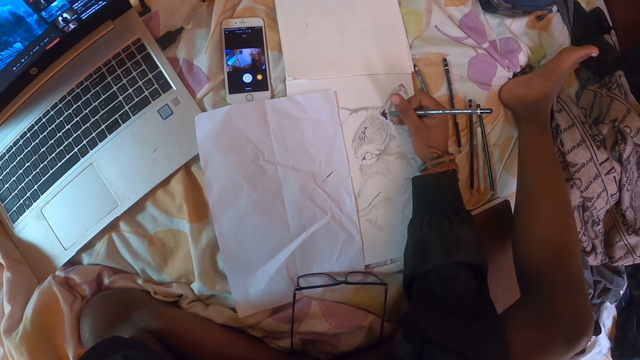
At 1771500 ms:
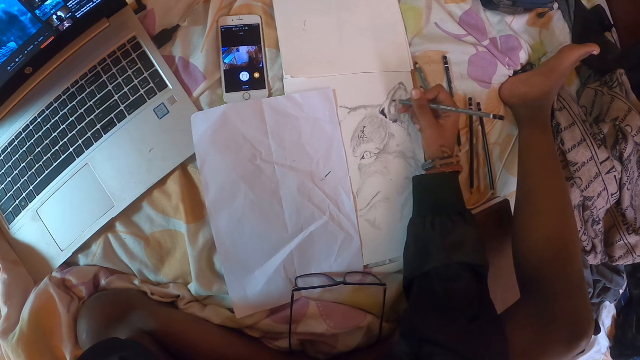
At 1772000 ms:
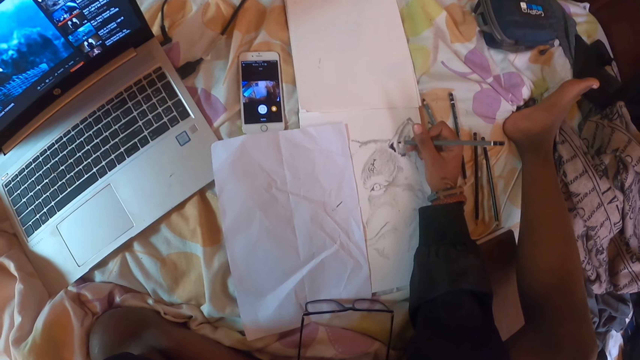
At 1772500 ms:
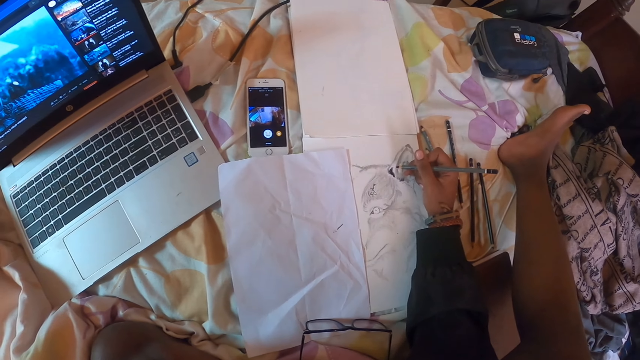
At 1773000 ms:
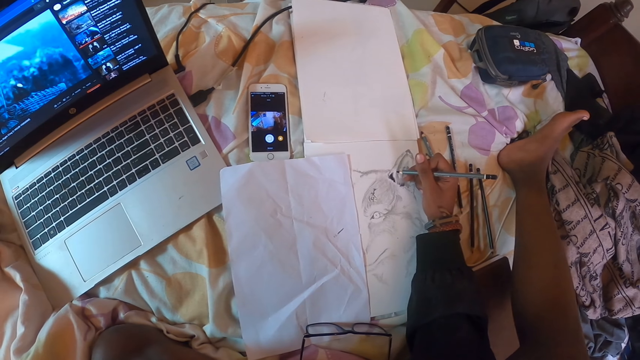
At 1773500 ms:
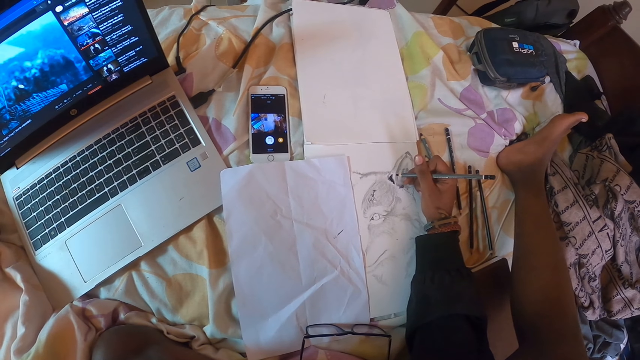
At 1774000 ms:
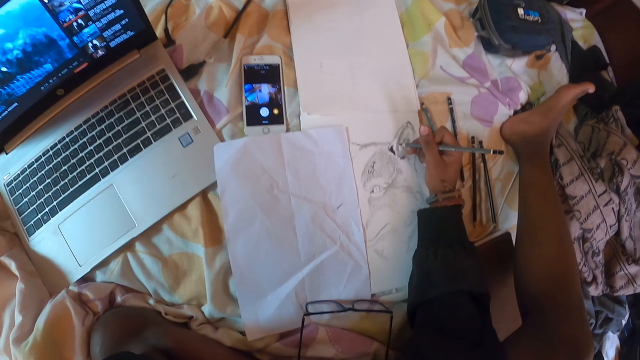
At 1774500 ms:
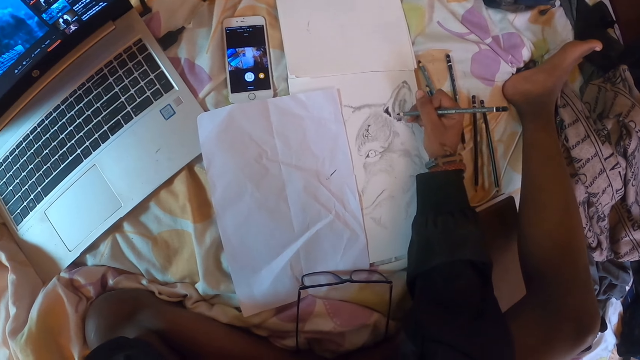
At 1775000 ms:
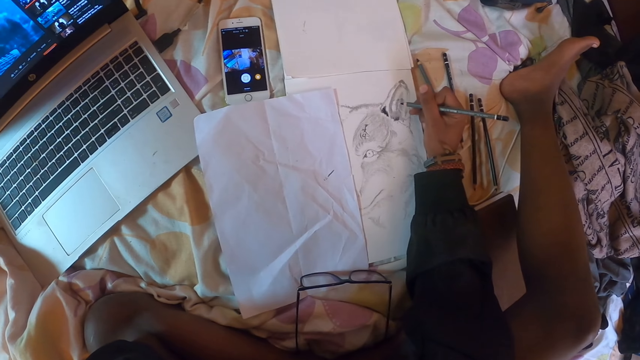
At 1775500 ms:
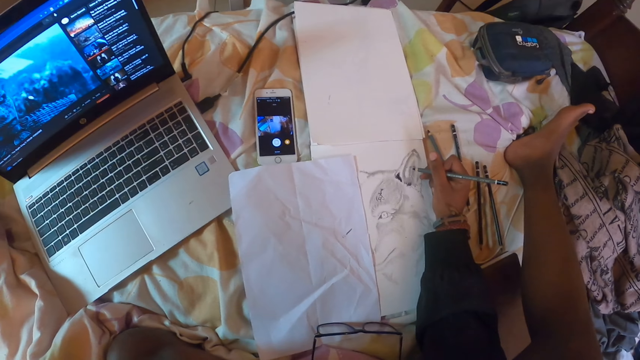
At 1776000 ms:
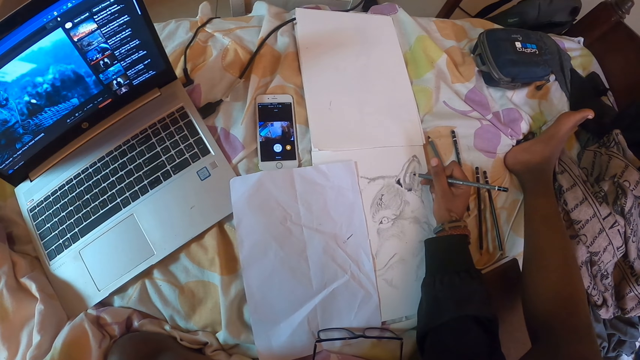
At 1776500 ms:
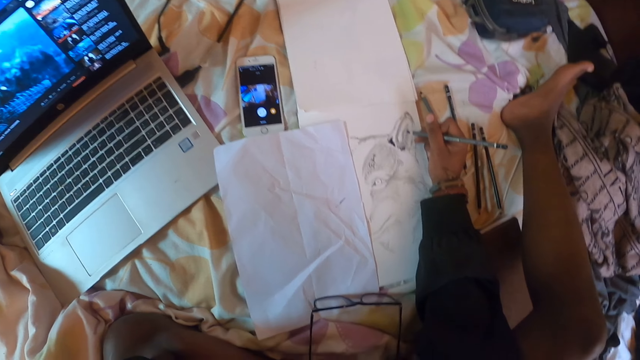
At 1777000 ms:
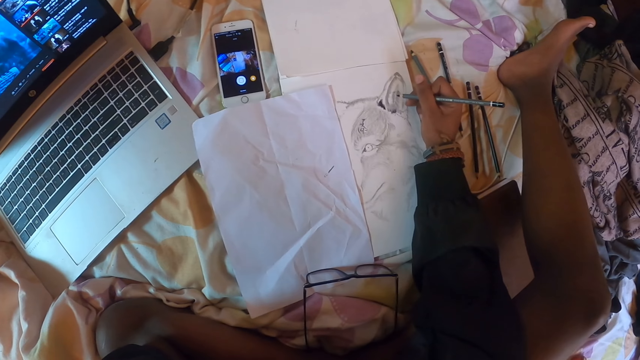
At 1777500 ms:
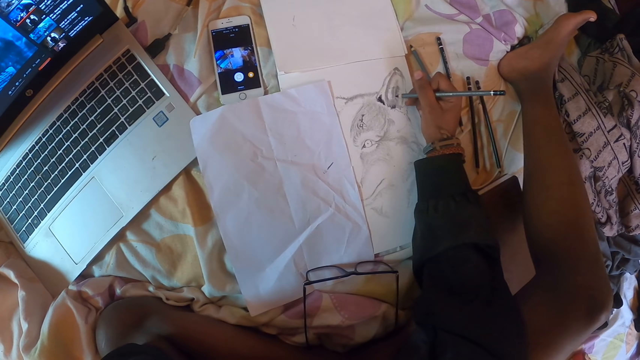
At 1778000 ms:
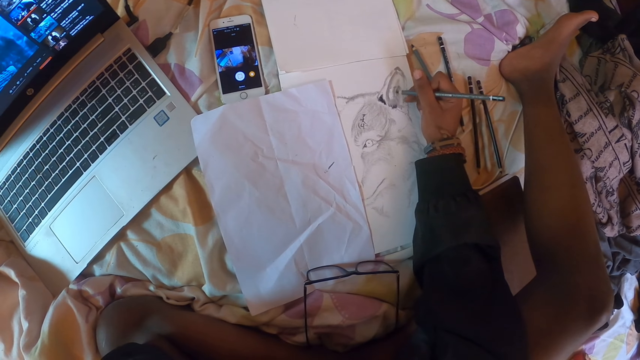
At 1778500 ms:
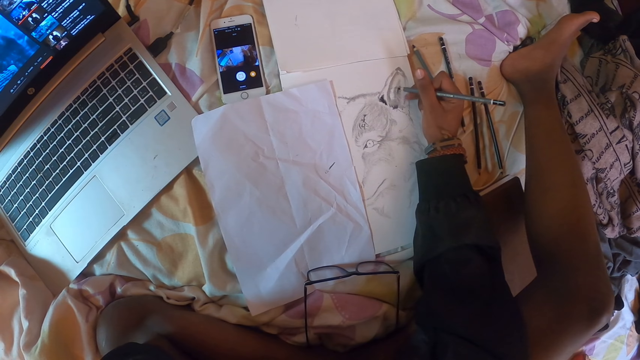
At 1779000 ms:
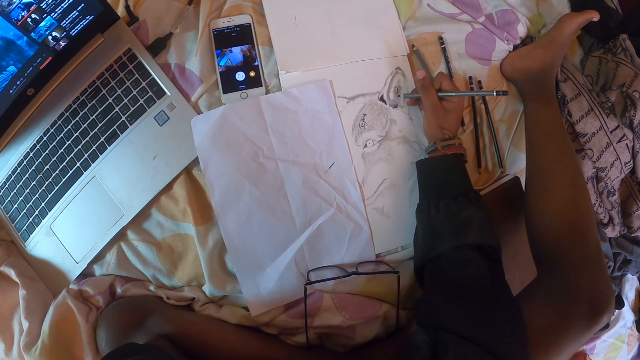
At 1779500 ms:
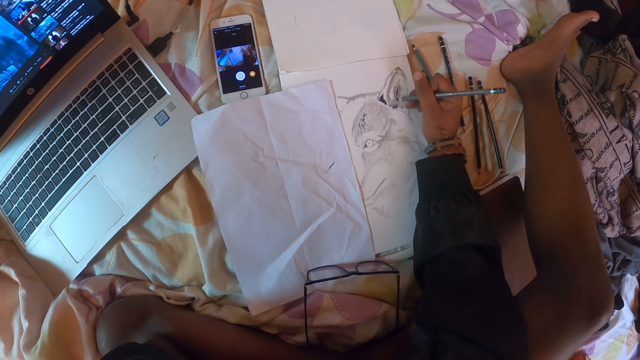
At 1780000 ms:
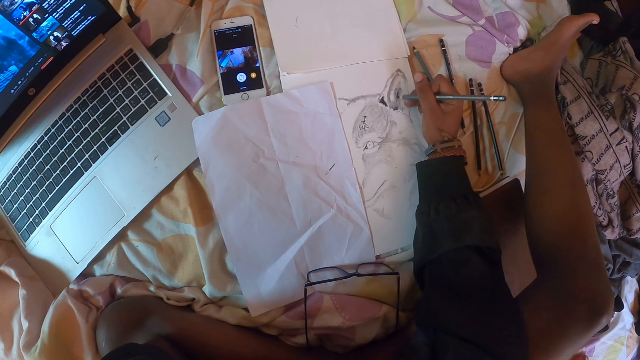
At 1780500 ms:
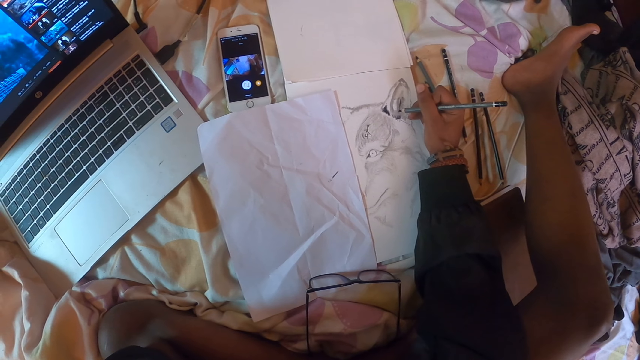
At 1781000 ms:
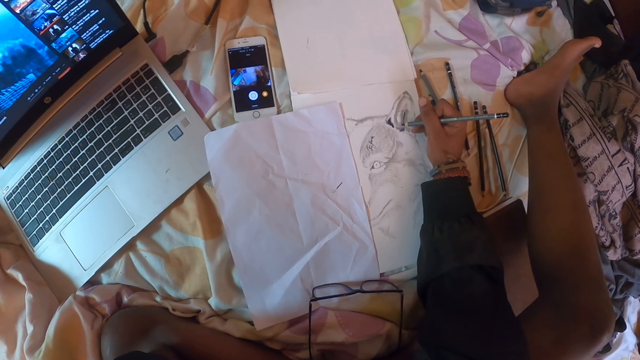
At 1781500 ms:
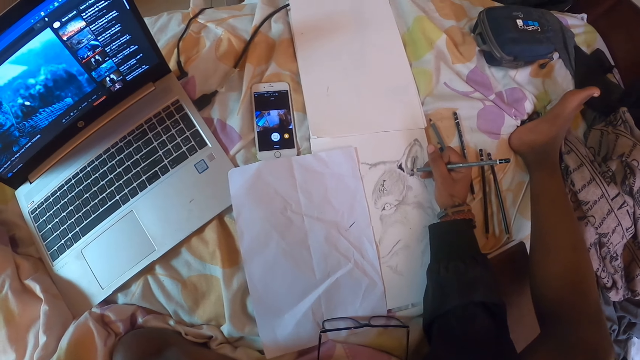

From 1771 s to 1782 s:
The camera wearer looks at the drawing. They draw on a paper with a pencil.

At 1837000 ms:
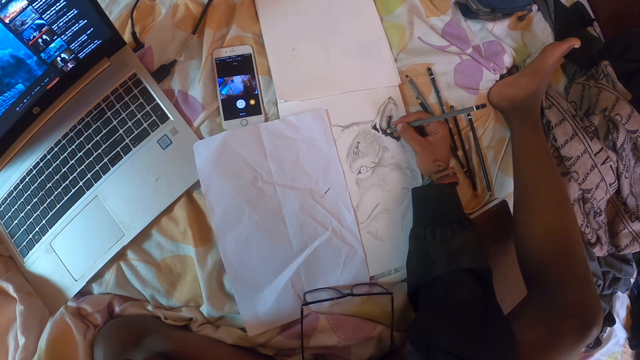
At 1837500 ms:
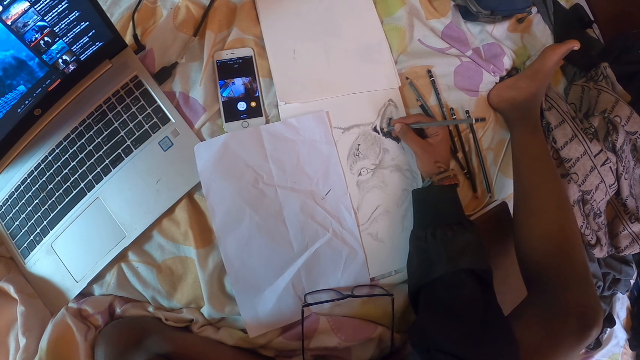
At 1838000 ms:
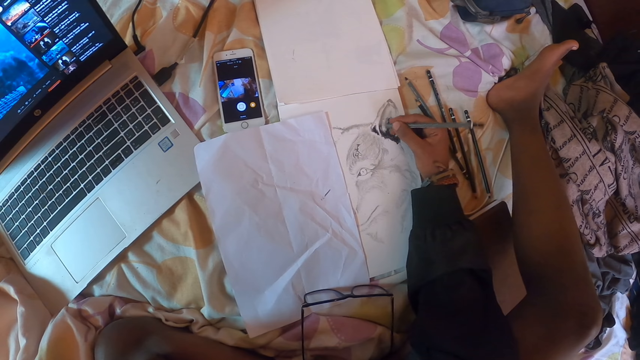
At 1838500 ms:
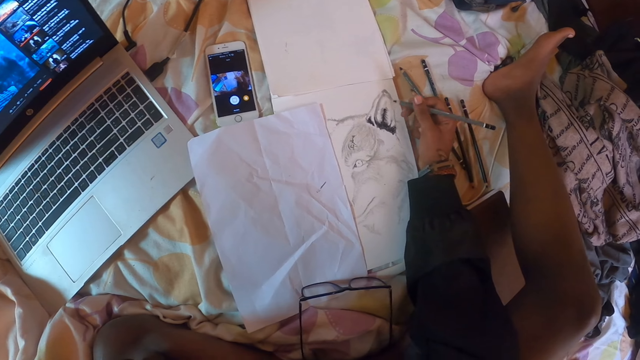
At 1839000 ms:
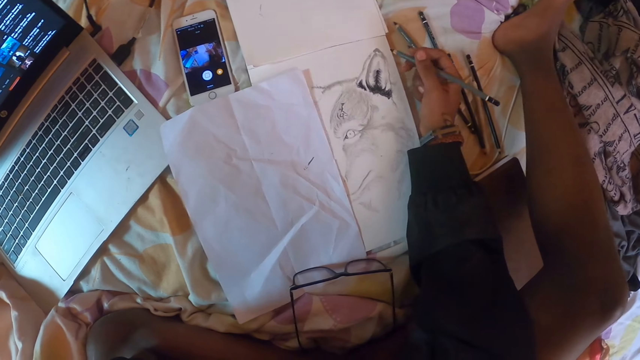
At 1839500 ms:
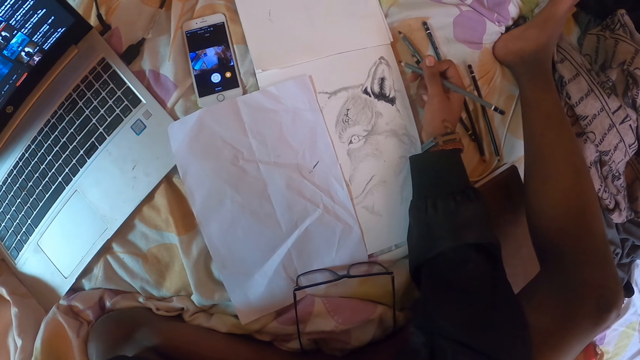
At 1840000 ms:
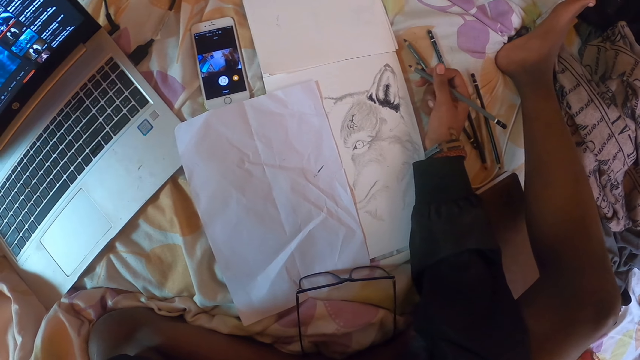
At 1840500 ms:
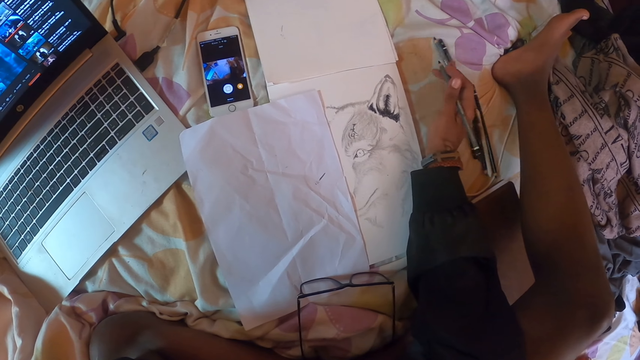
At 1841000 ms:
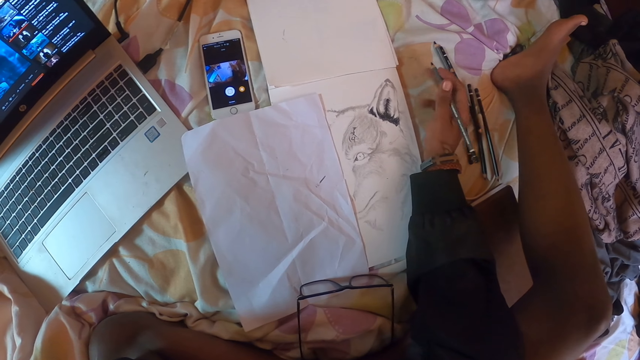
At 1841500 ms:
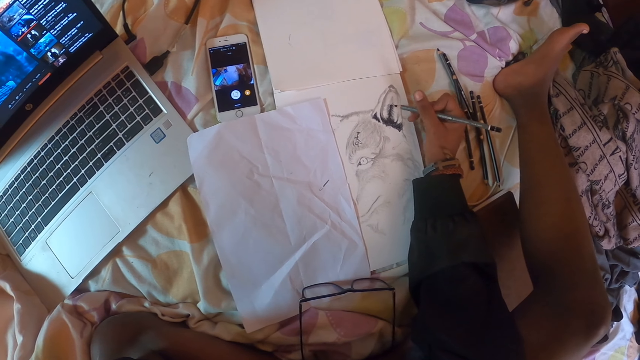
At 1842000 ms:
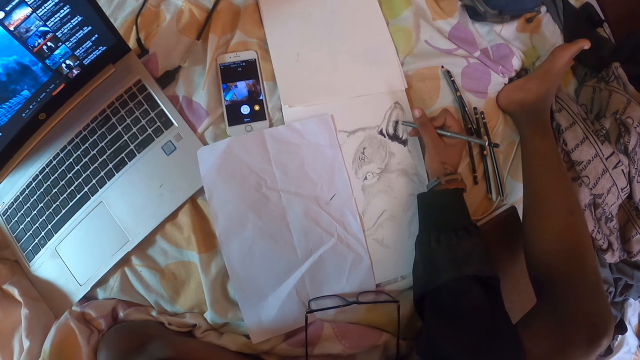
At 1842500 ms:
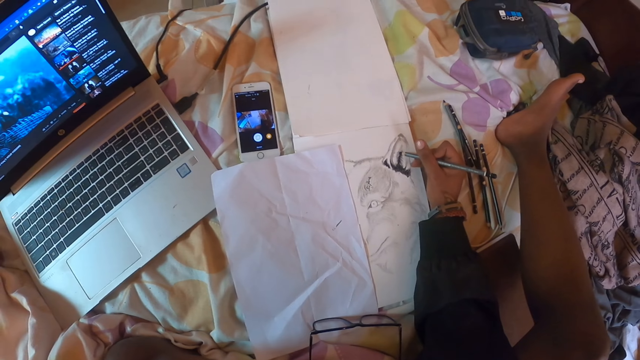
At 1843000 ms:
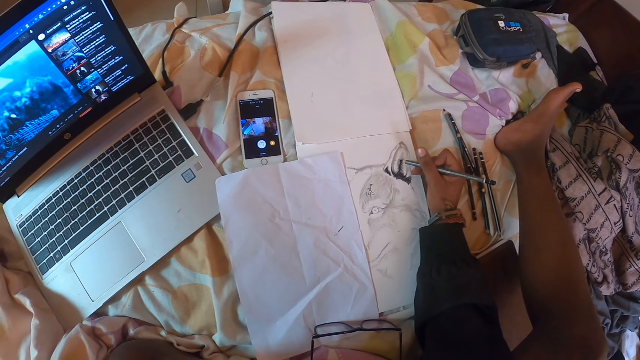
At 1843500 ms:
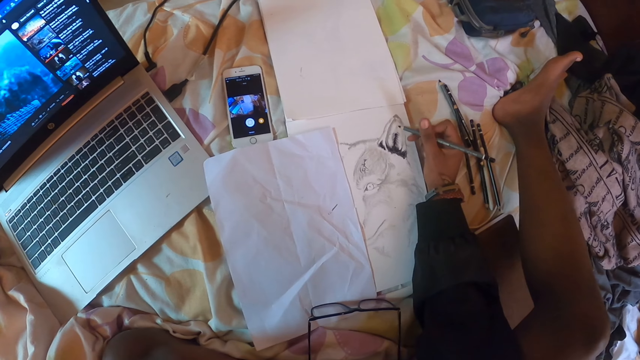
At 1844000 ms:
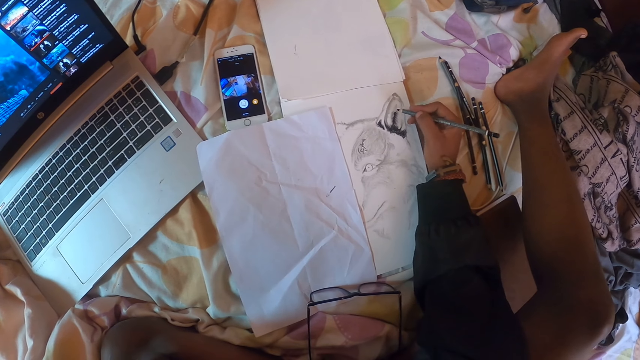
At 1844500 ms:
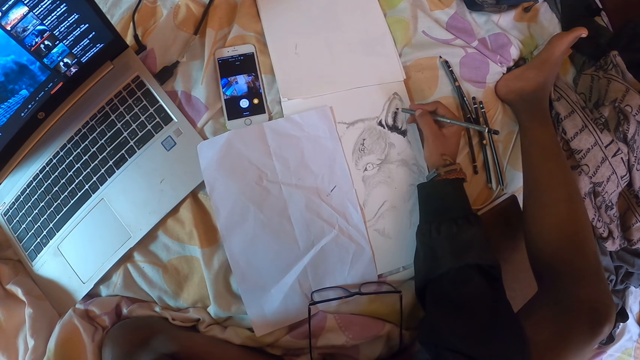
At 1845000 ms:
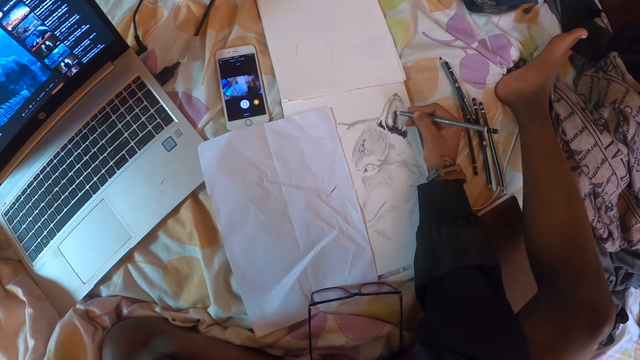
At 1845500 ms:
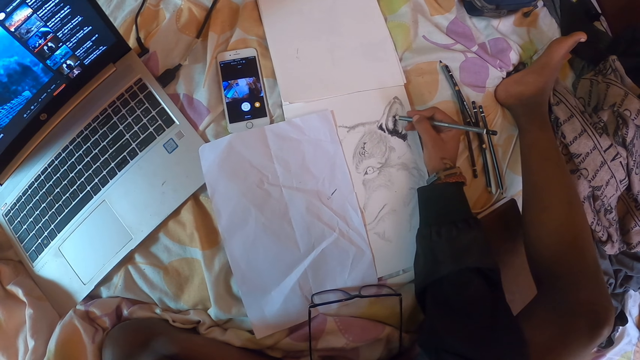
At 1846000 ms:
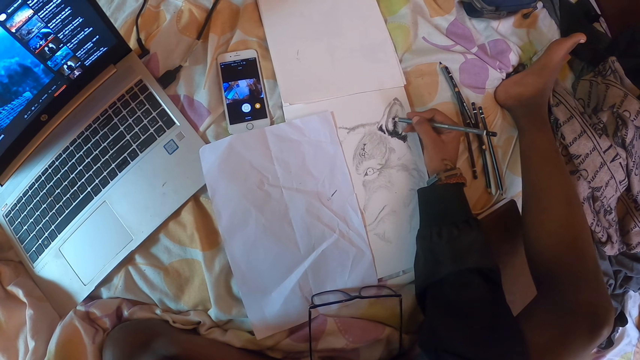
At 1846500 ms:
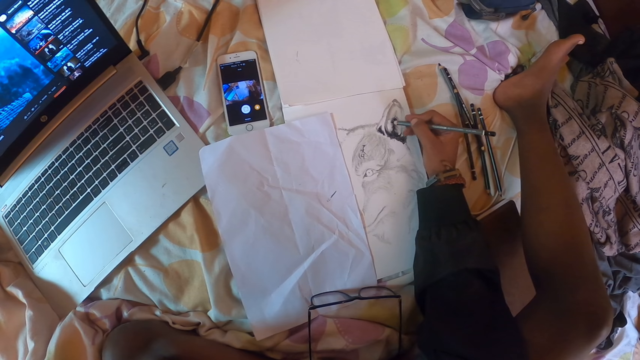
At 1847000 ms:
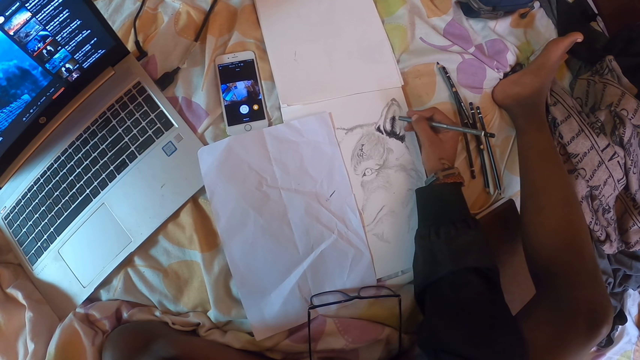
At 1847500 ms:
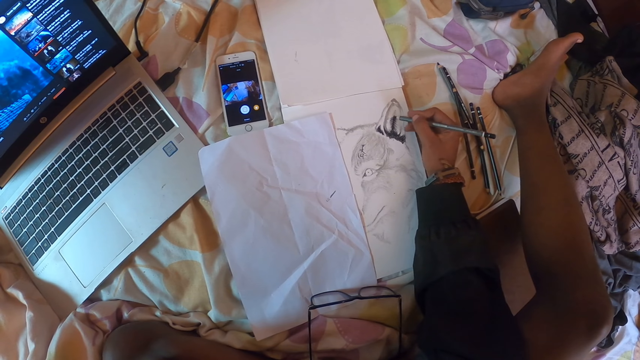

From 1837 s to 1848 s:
The camera wearer looks at the drawing. They push pencils on the bed with the fingers of the right hand. They draw on a paper with a pencil.
